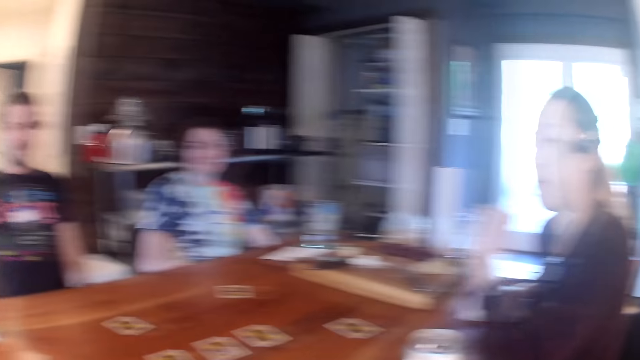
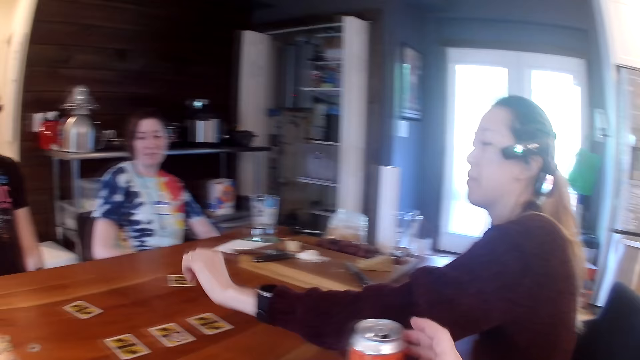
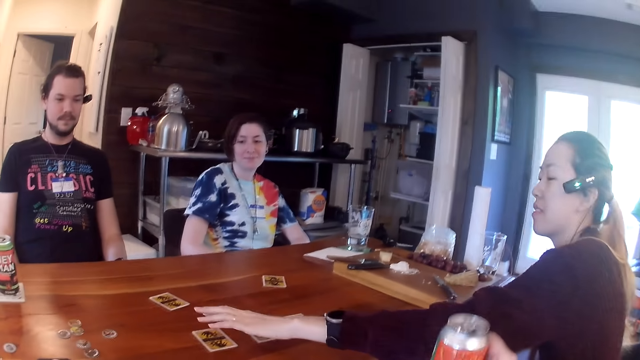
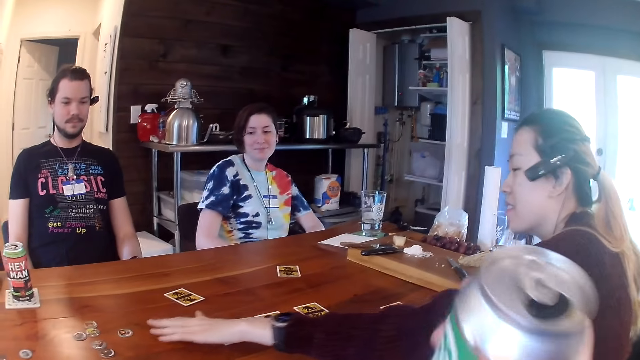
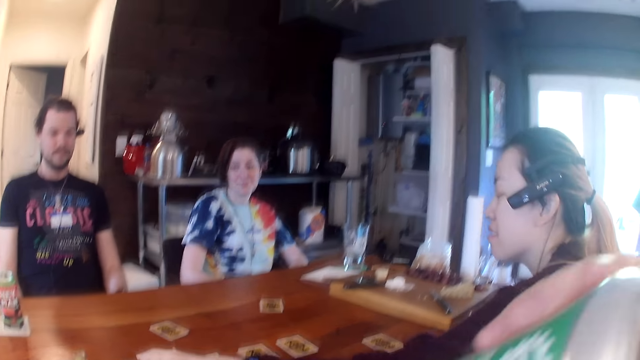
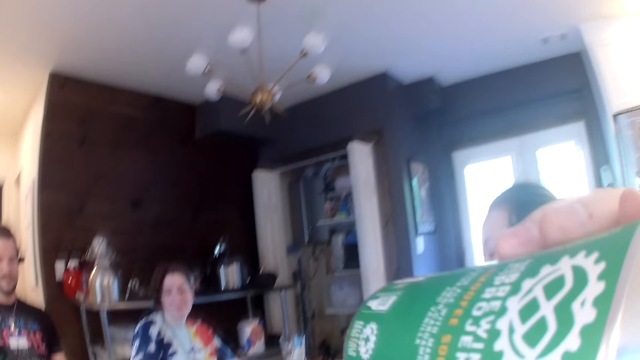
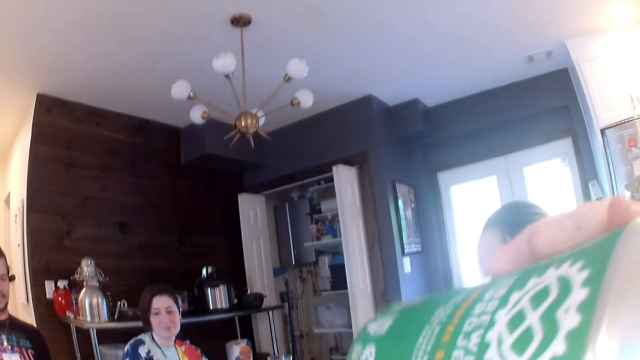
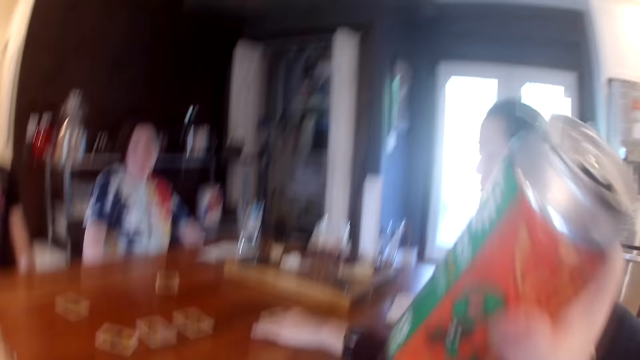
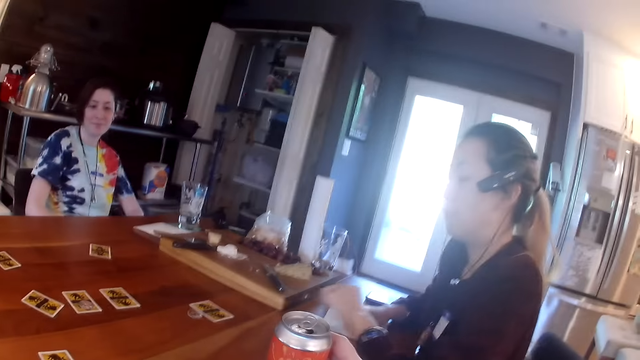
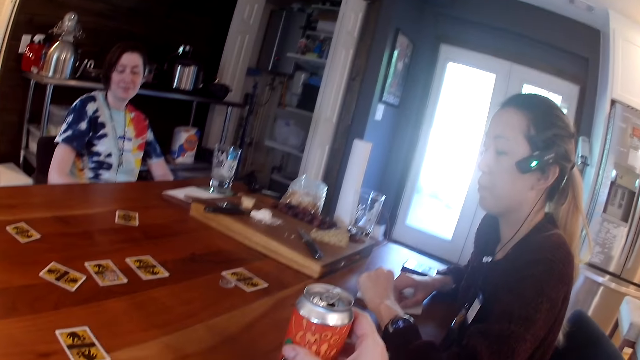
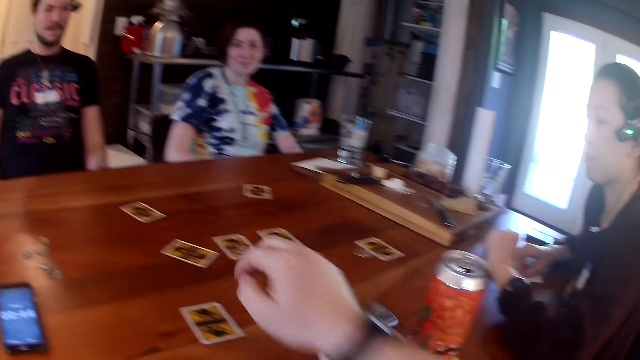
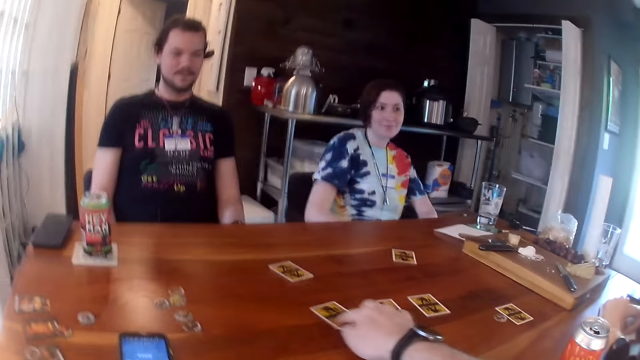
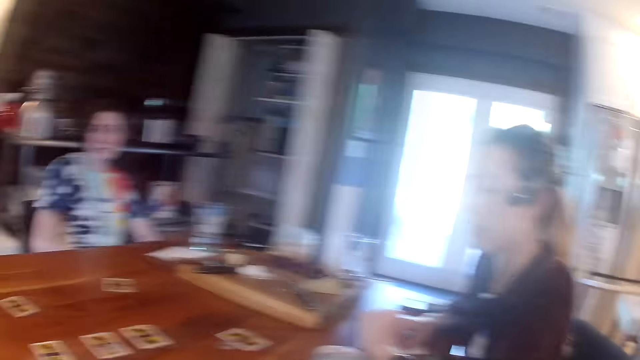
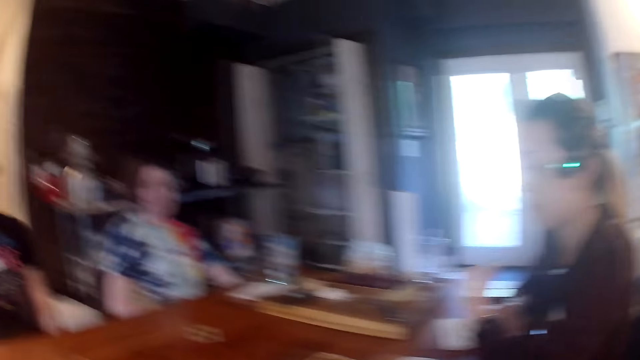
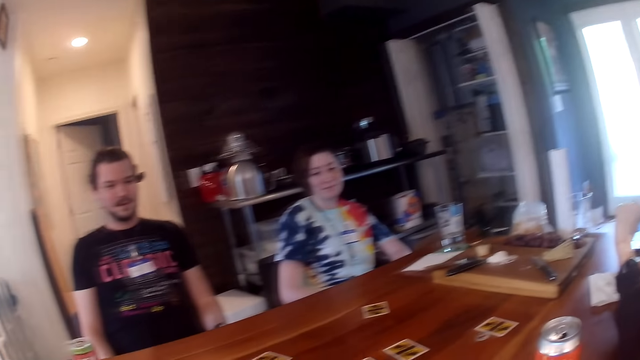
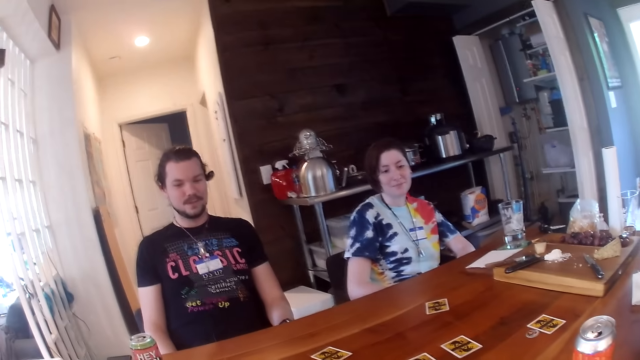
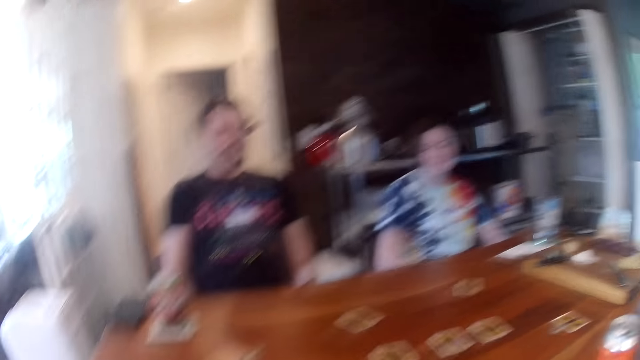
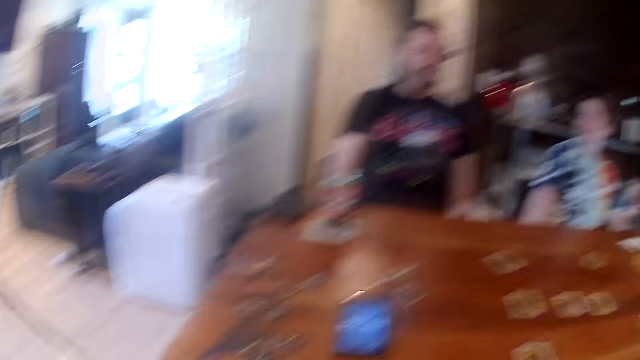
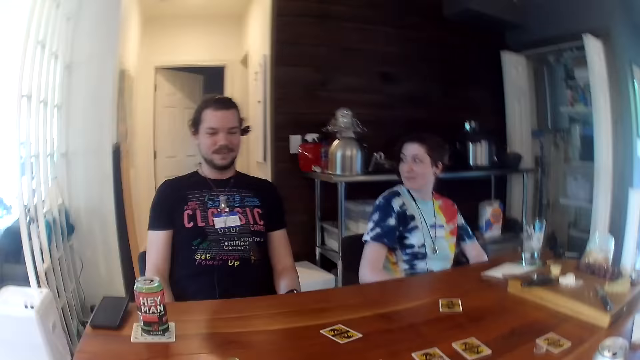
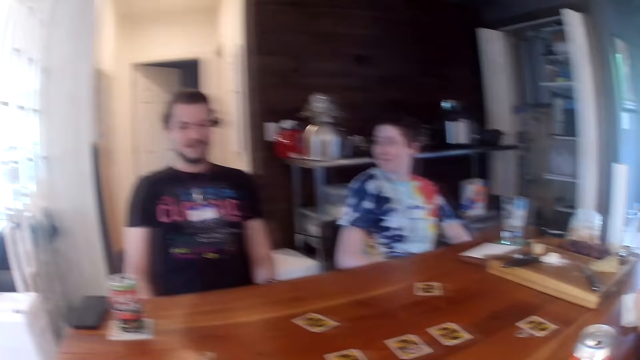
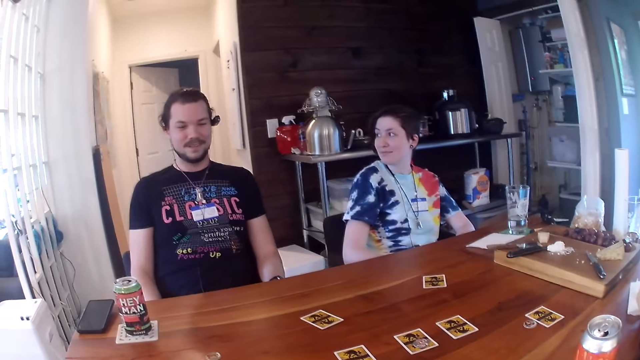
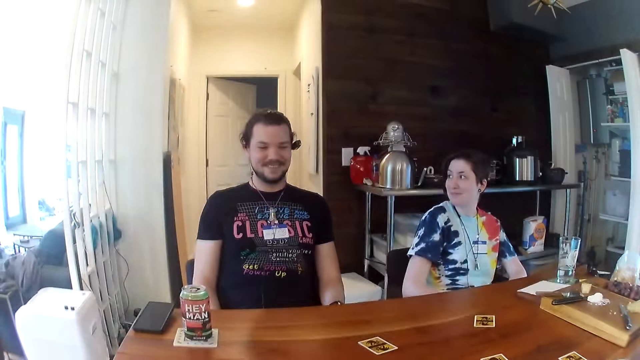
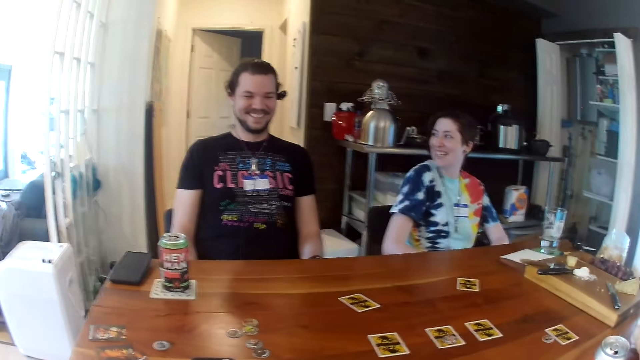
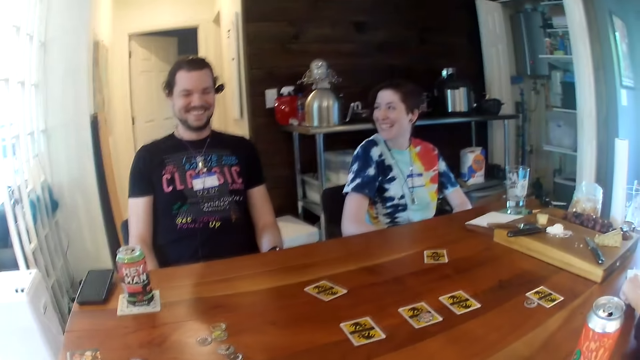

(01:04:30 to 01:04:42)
The camera wearer picks up a can drink on the table with his right hand. A woman picks up a coin with her left hand. The camera wearer drinks from the can in his right hand. He drops the can in his right hand on the table. He interacts with the man and the women. He moves a card with his right hand. He plays a card game.

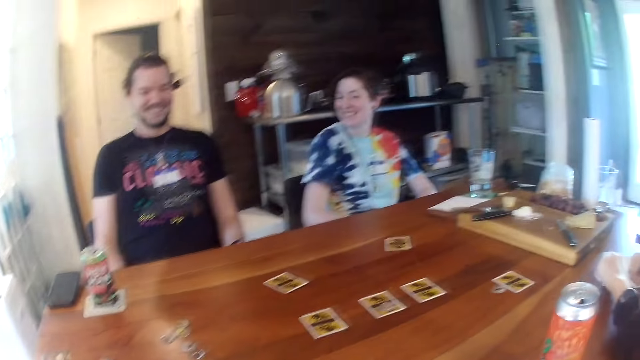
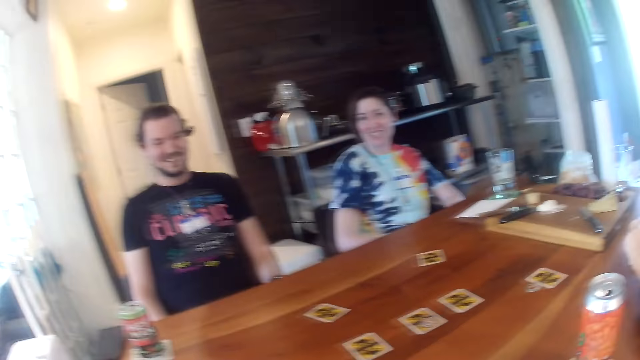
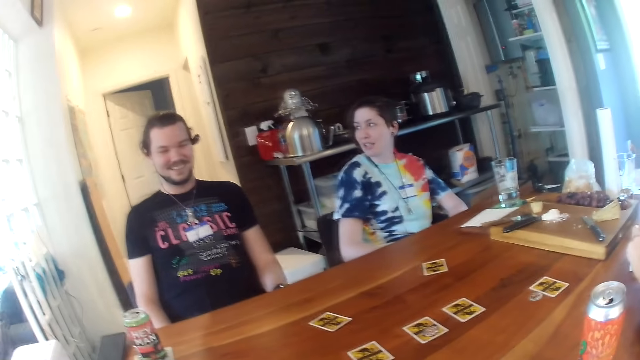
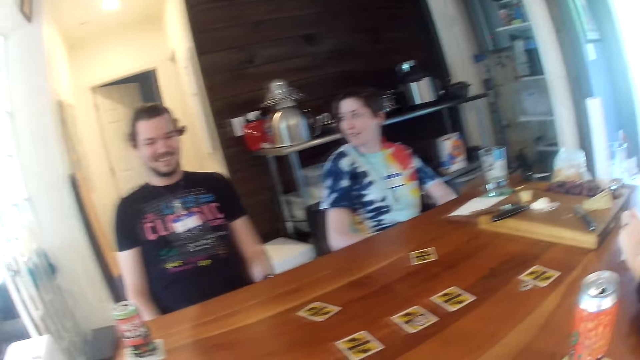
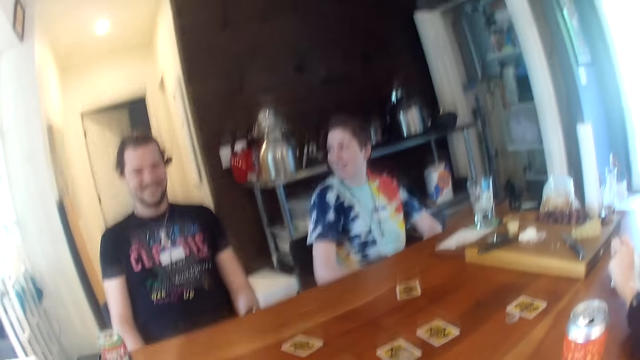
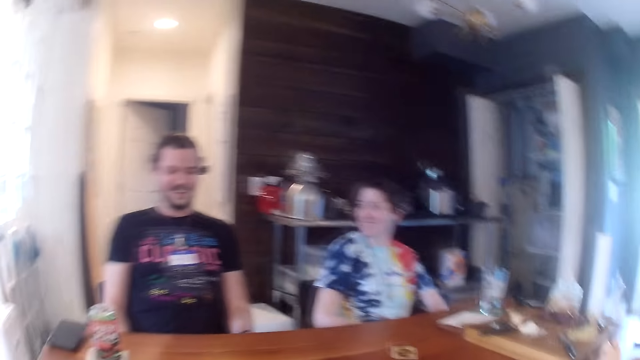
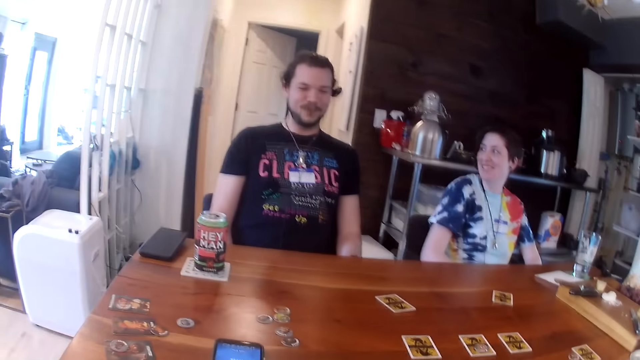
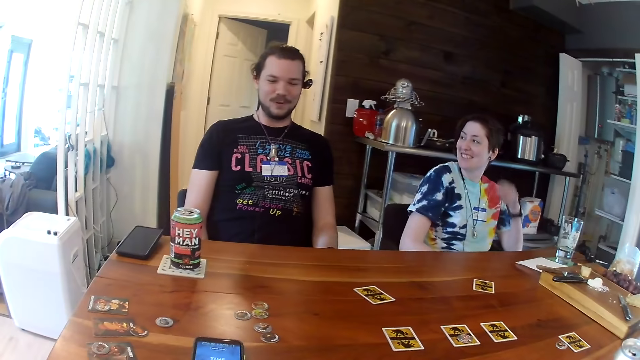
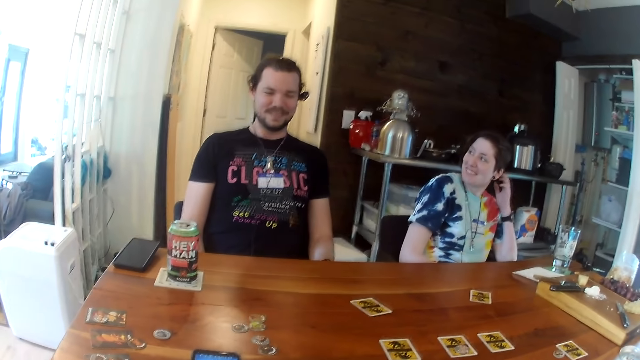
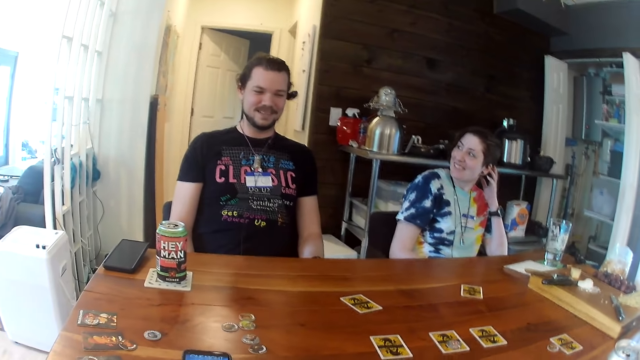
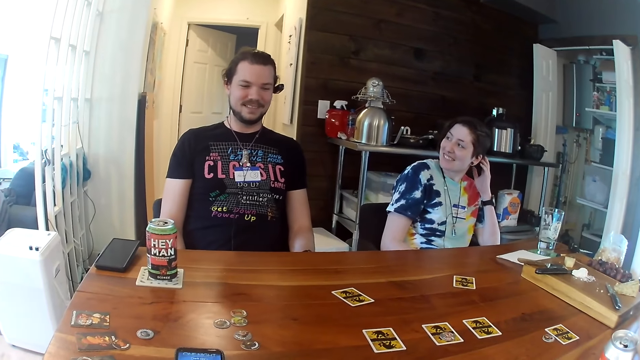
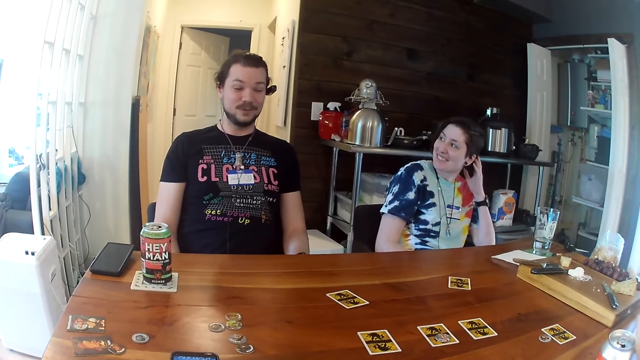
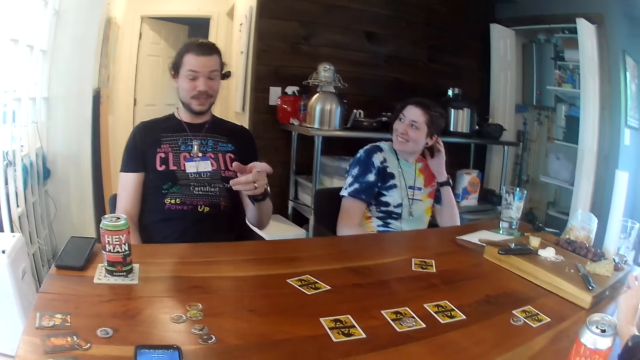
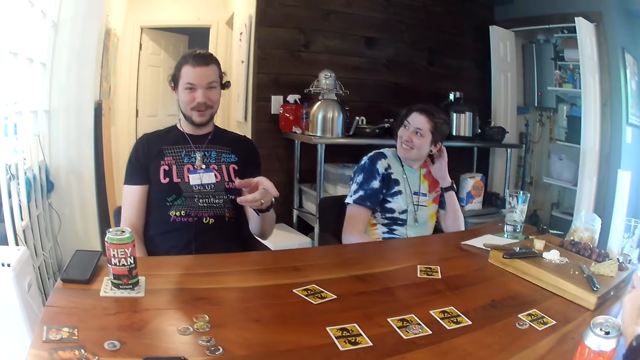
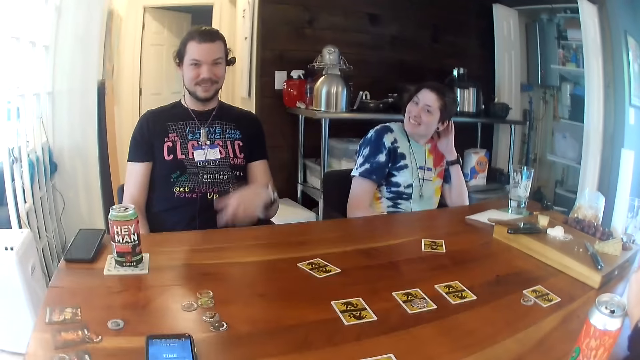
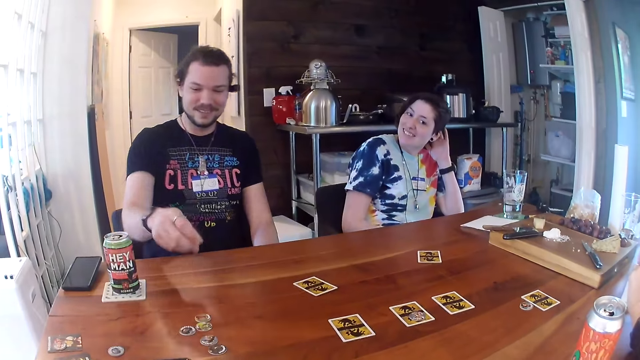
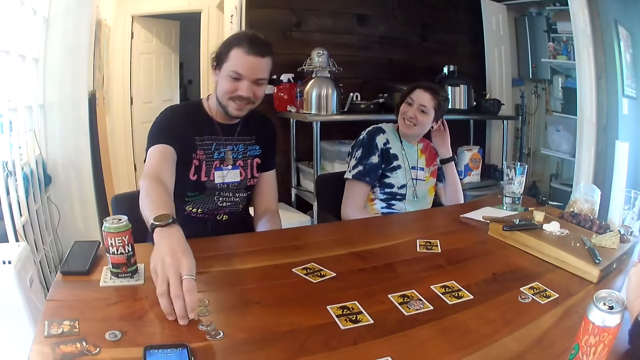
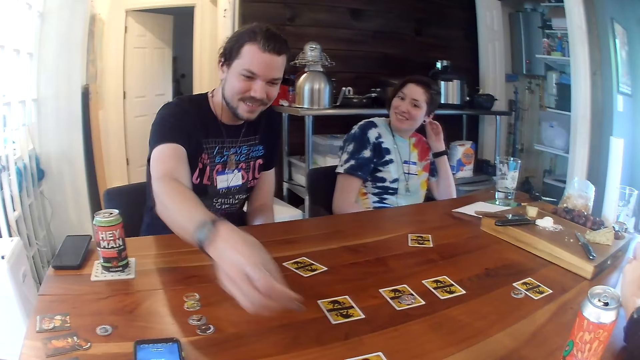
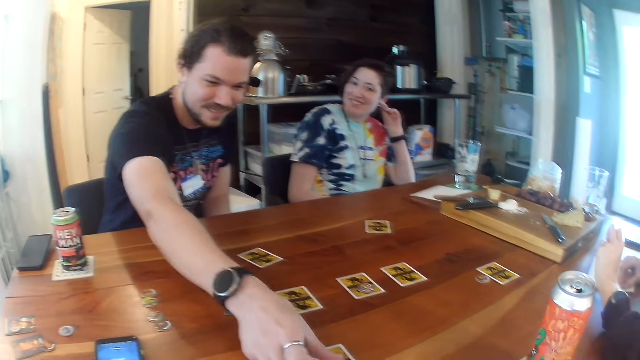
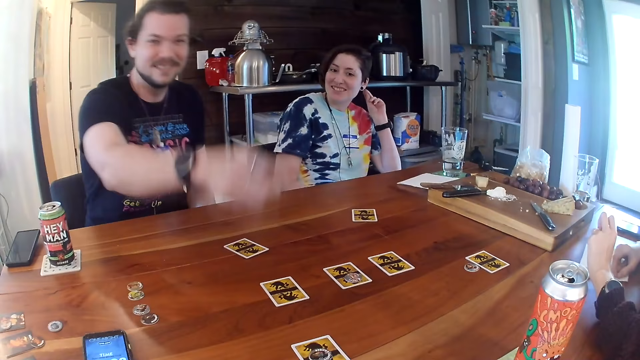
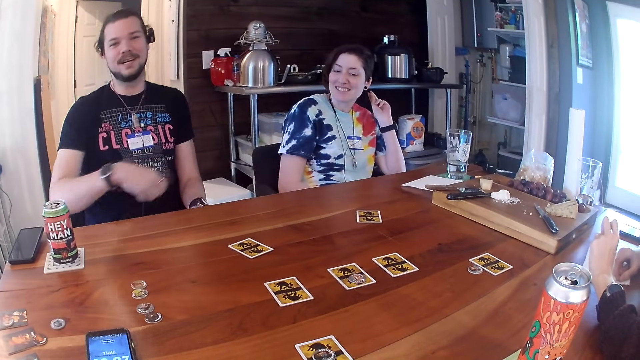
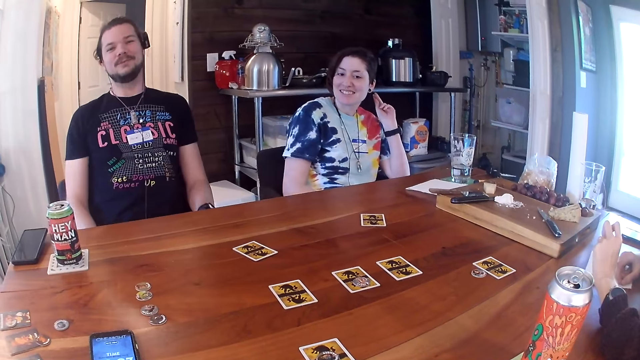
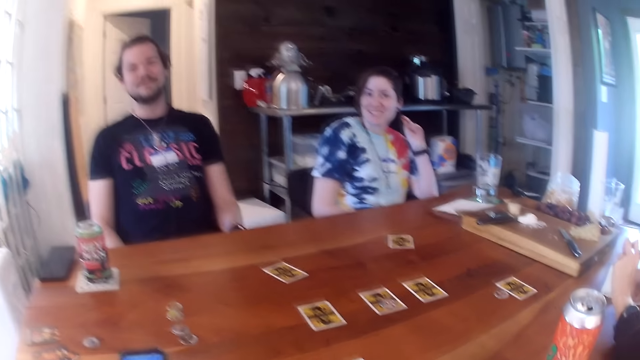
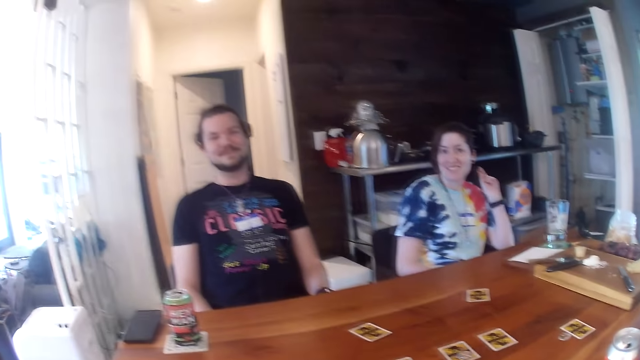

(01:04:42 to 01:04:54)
A woman scratches her hair with her left hand. A man gestures with his left hand. The man picks up a coin with his right hand and drops the coin with his right hand.
